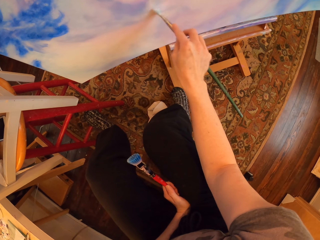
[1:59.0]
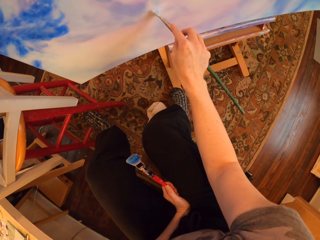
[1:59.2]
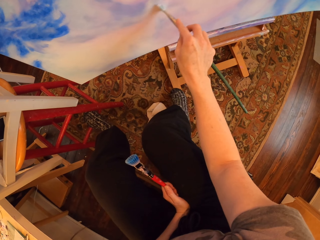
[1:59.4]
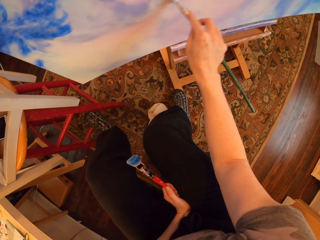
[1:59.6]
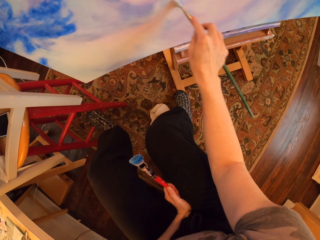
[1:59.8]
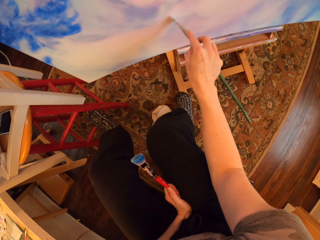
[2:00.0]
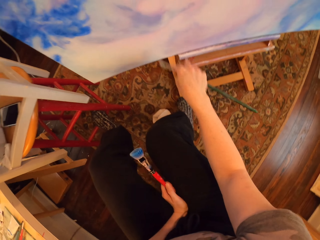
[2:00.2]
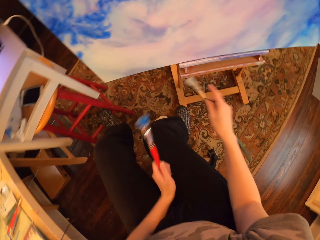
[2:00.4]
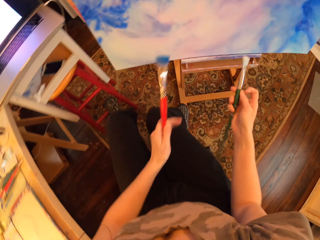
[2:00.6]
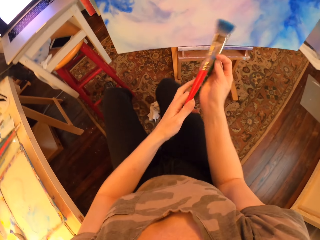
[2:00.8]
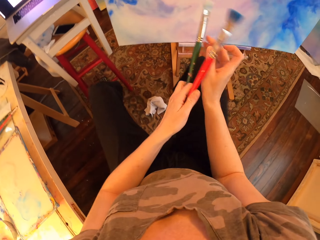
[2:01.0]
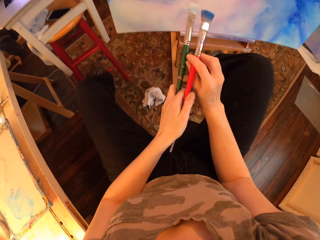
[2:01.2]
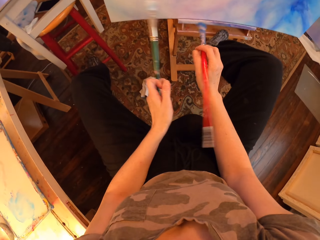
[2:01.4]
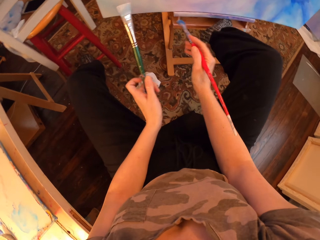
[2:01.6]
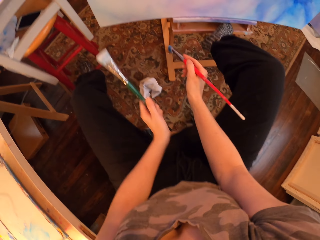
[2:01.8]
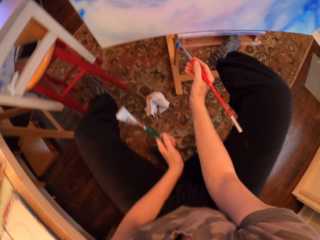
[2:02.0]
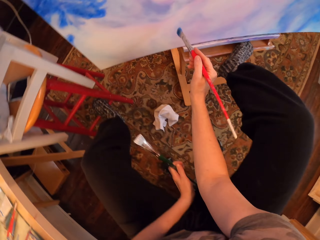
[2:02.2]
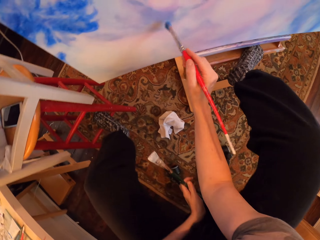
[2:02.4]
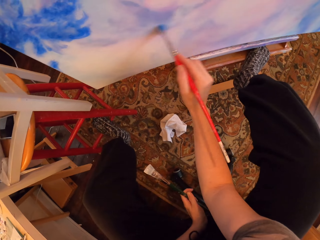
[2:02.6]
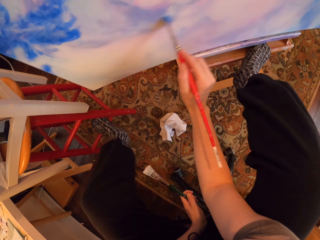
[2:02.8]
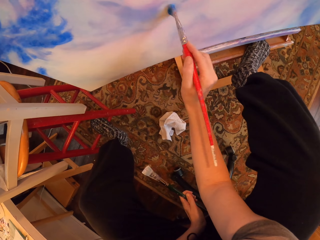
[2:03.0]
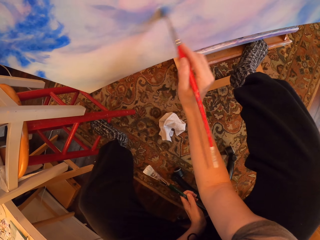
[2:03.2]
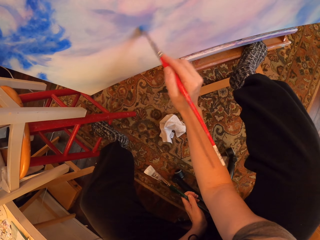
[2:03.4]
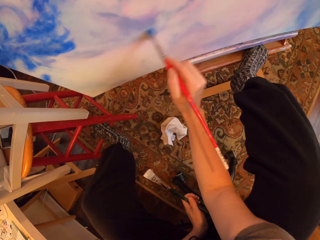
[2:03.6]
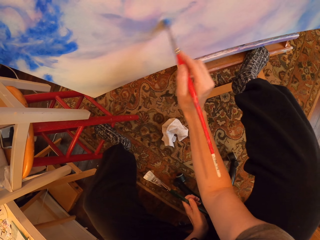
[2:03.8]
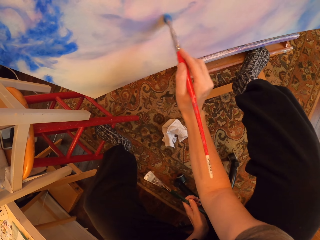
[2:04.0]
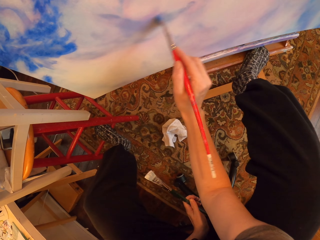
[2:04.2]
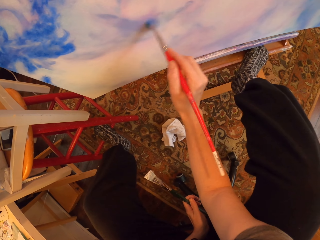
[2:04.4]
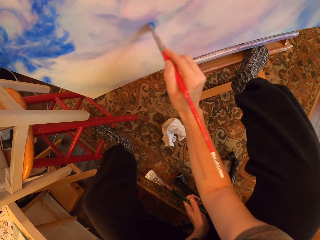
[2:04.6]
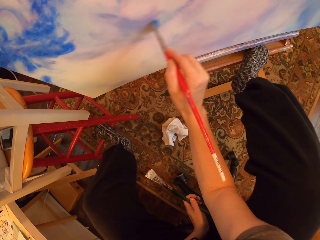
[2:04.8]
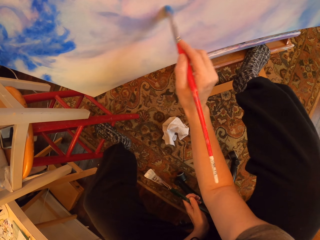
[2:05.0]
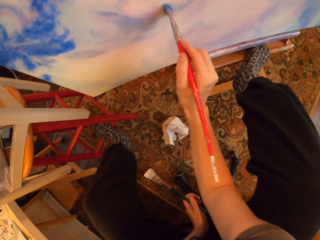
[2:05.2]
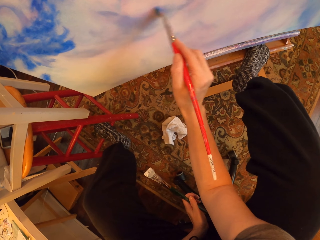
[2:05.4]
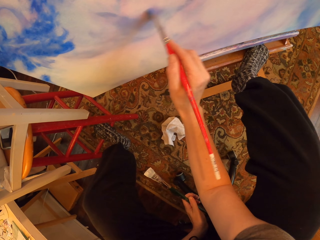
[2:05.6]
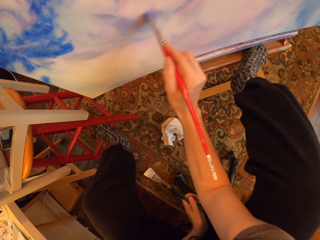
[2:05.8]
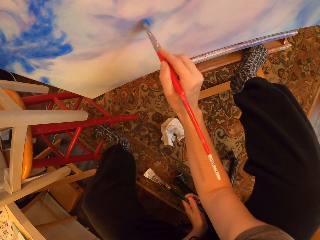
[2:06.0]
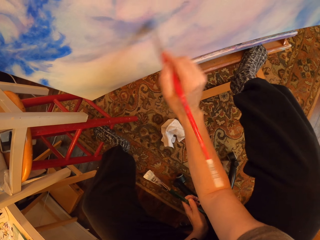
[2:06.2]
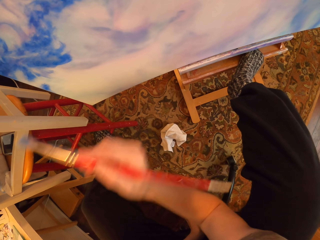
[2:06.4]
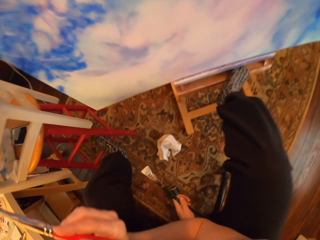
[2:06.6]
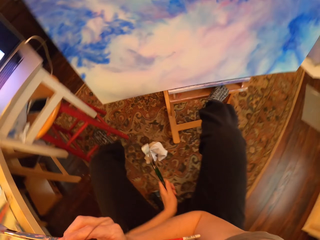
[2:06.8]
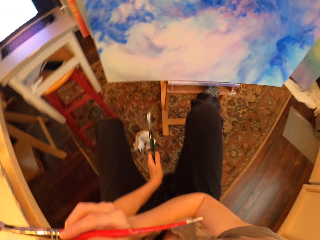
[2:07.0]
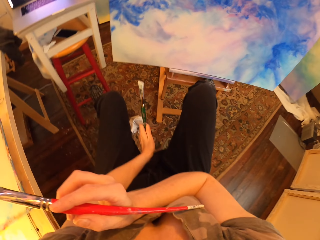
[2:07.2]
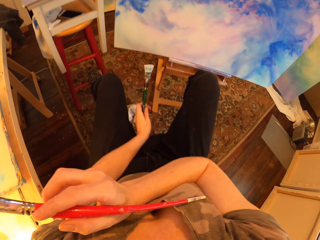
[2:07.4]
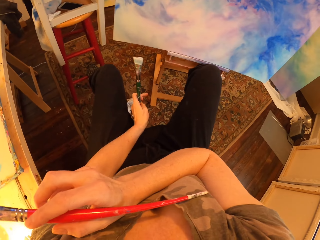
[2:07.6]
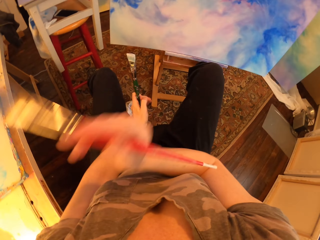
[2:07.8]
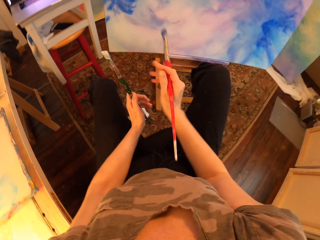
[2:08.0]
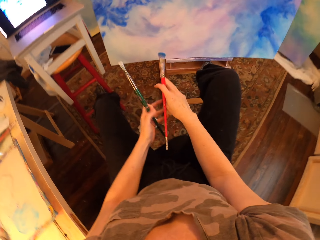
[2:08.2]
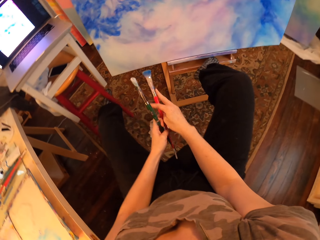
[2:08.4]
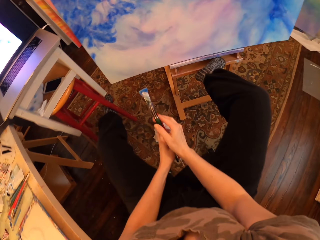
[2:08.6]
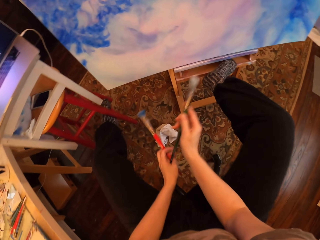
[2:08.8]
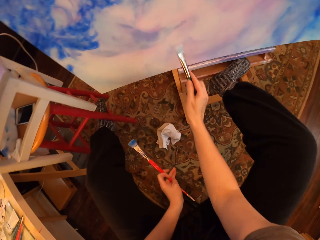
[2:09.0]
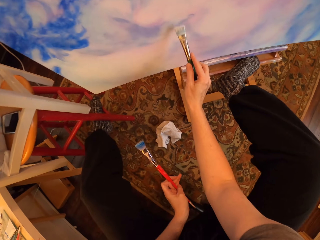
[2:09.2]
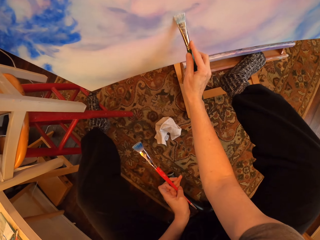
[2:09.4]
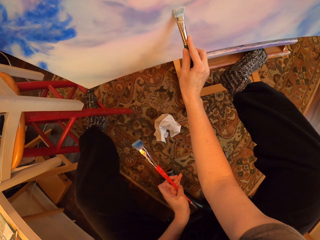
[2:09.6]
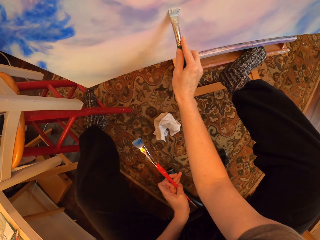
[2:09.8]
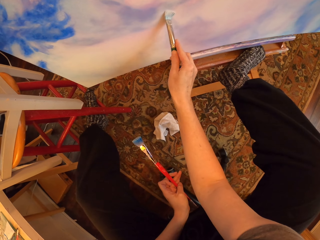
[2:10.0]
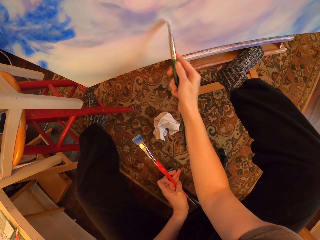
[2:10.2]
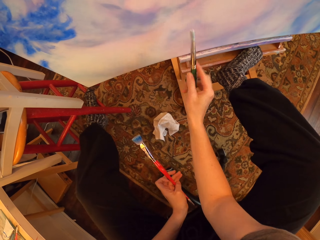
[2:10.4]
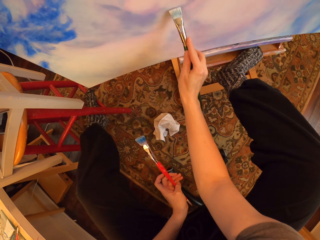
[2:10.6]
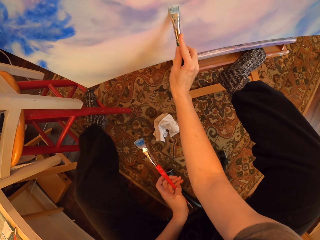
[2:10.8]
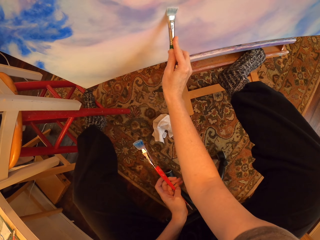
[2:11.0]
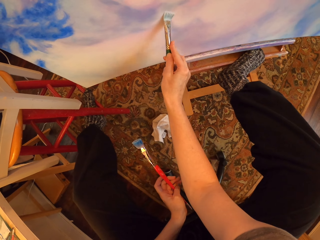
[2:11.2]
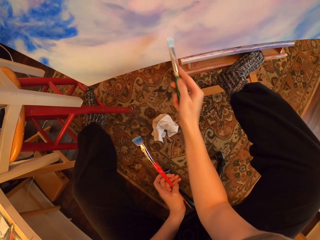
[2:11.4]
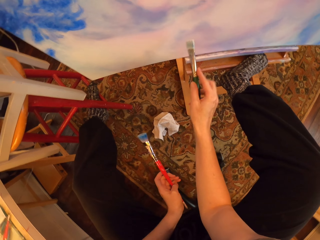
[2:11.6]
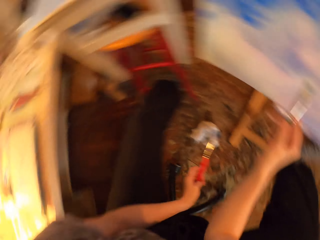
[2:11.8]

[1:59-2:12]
The camera wearer changes the paintbrush. They hold the paintbrush on both hands.

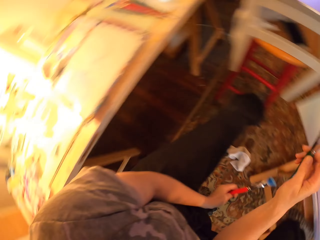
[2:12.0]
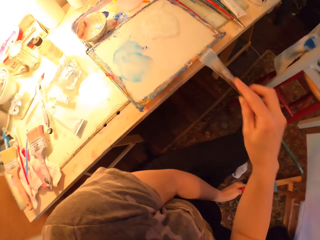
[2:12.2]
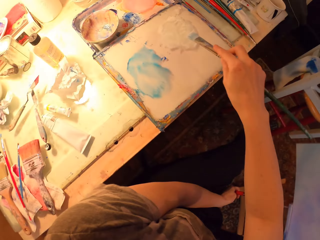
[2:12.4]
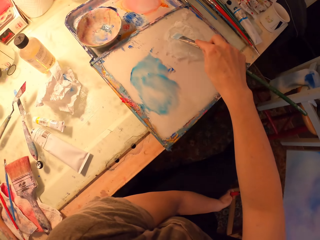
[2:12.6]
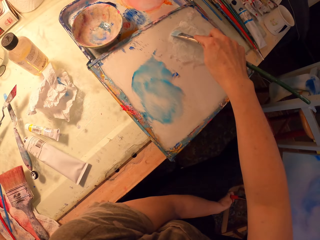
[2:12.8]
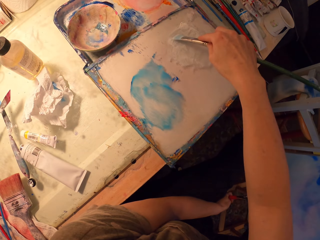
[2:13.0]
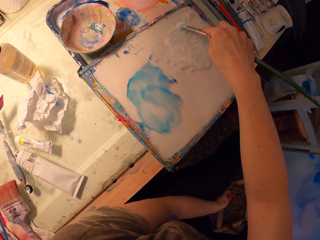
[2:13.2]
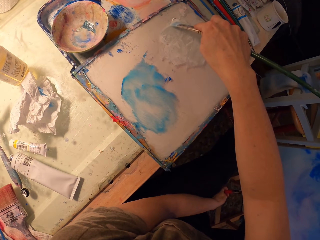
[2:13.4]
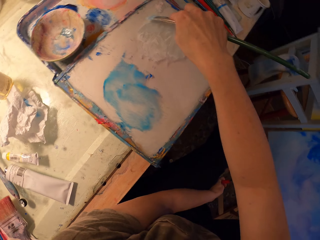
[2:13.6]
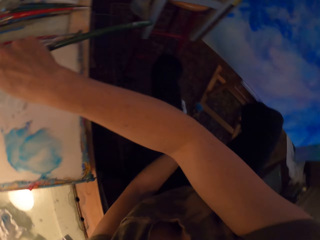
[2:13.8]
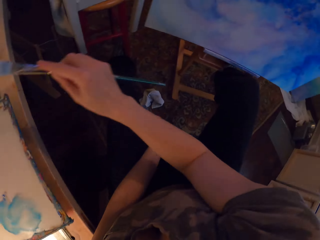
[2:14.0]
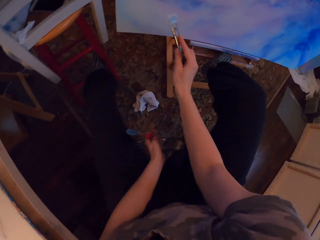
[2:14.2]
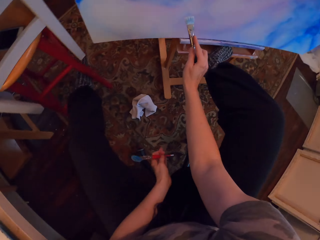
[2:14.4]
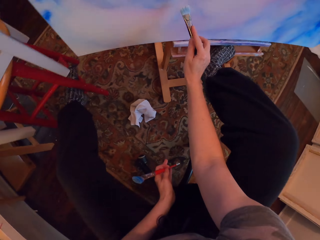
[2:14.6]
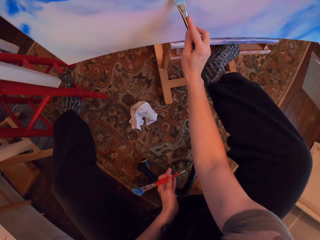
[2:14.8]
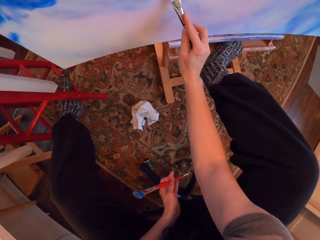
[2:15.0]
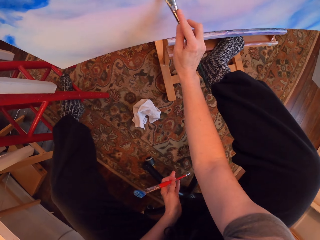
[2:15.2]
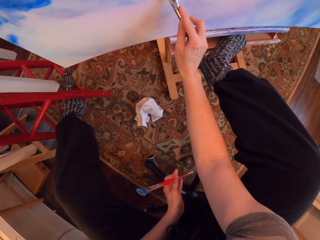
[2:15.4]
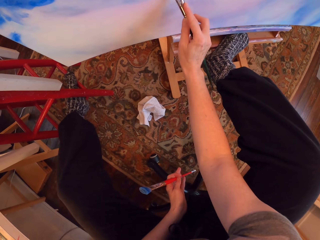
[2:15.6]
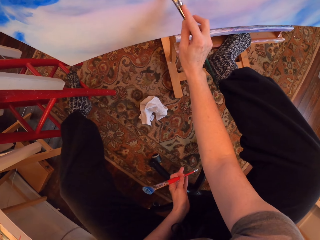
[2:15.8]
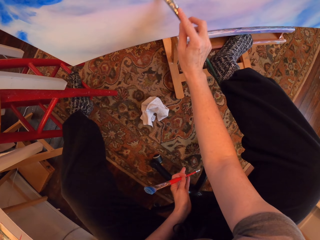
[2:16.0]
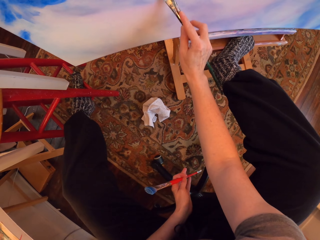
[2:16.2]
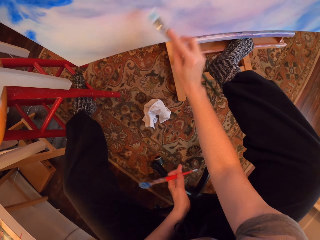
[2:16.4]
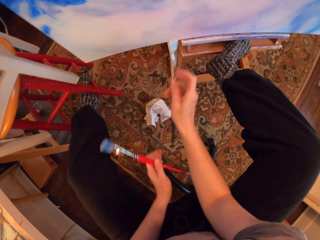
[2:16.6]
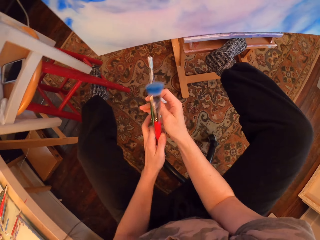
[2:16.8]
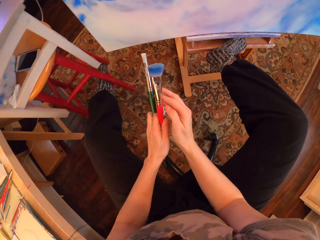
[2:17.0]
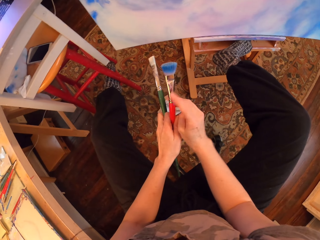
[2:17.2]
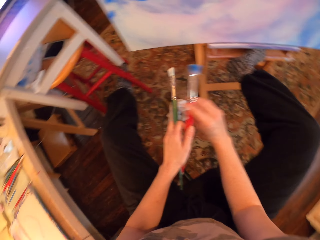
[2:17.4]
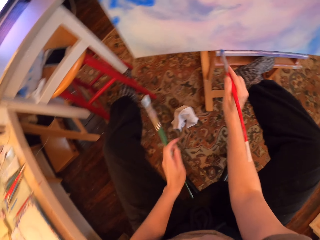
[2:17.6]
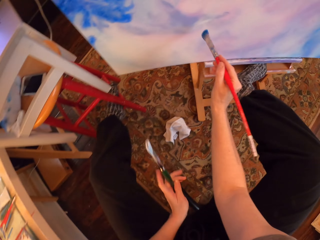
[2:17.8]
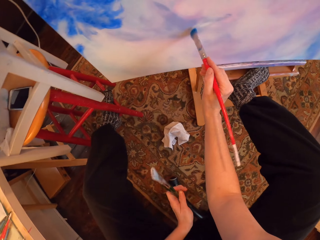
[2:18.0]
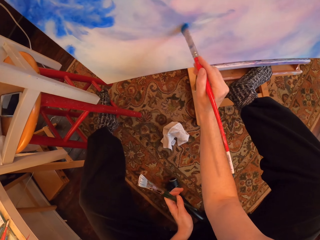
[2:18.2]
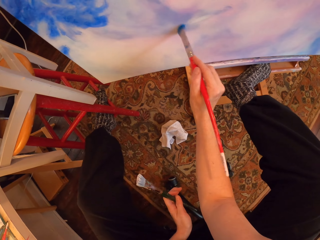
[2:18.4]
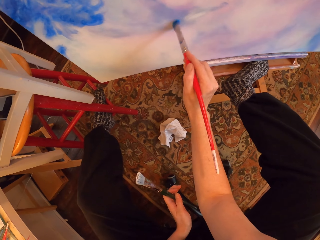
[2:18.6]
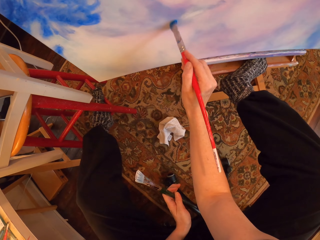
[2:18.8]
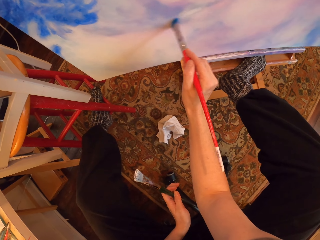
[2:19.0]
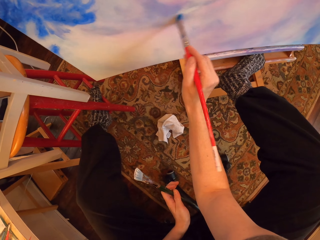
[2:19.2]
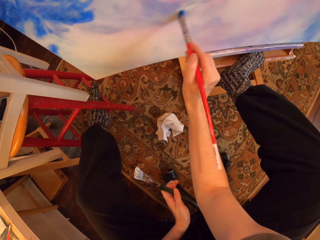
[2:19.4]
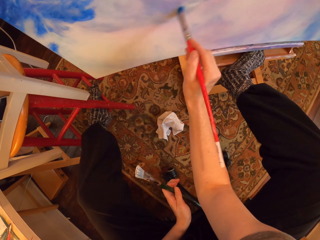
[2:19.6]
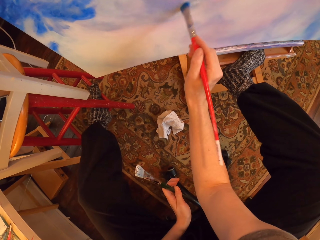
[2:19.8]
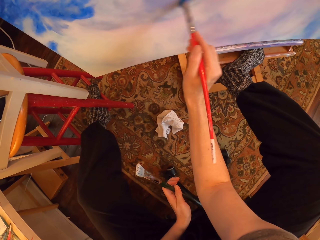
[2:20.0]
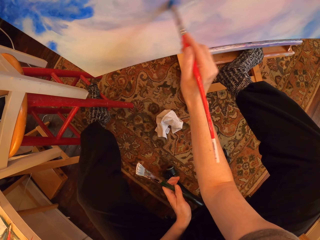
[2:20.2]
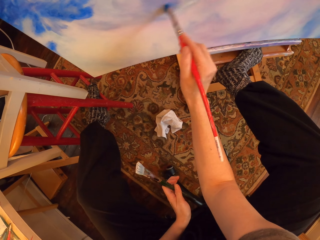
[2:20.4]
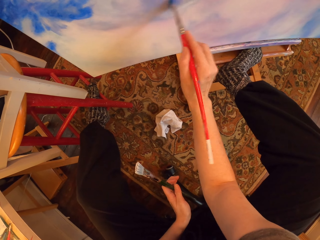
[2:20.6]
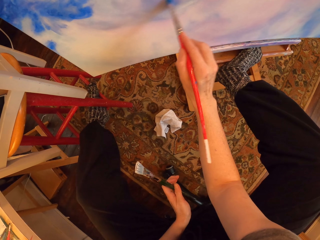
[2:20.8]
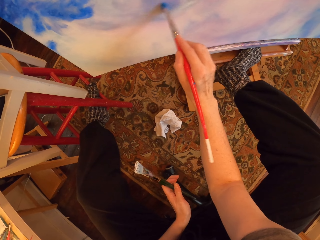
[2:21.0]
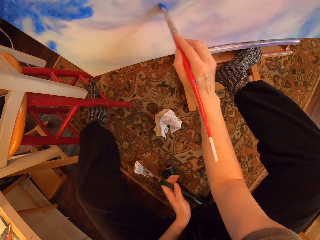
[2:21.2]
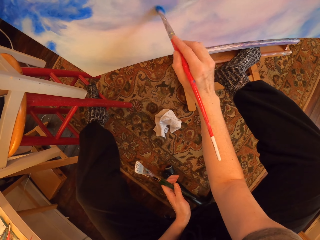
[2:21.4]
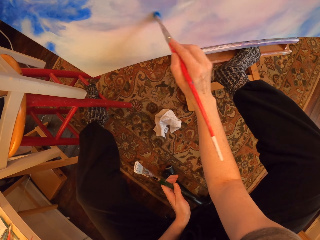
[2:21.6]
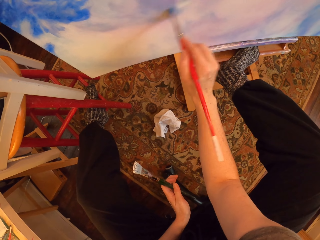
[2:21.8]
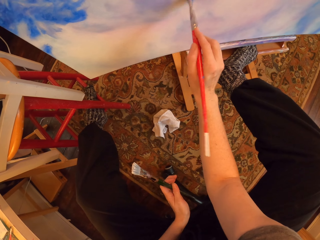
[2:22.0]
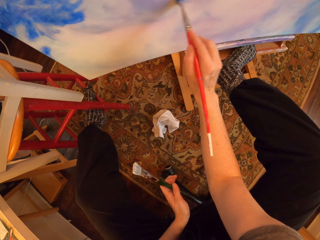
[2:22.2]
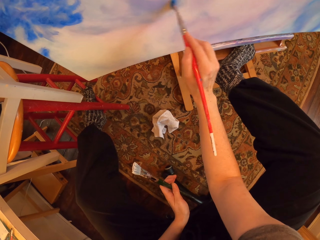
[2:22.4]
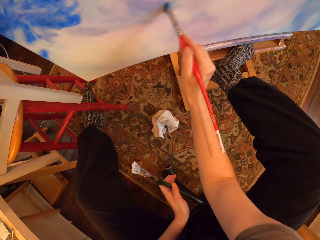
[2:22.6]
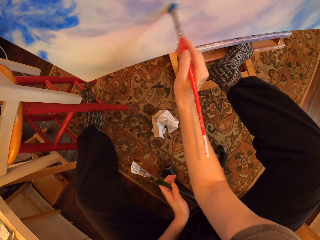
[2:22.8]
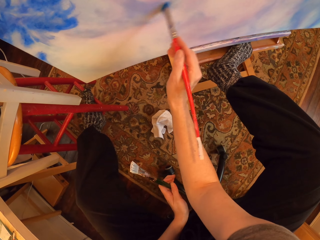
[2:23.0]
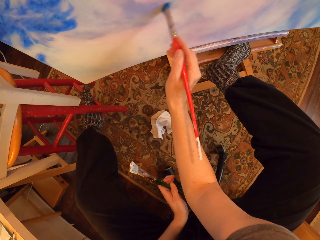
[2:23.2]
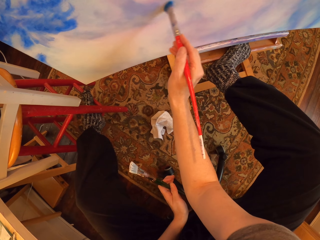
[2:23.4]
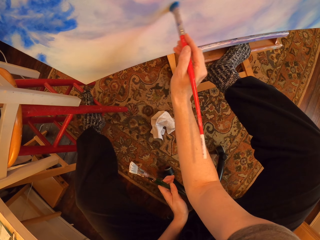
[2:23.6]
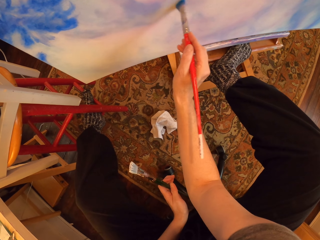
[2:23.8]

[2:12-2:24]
The camera wearer dips the paintbrush on the color. They paint the drawing paint.
